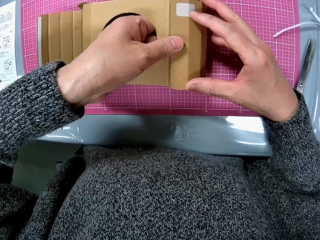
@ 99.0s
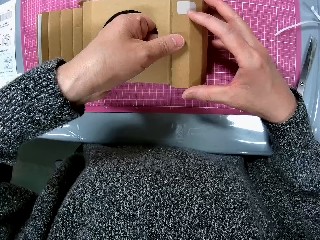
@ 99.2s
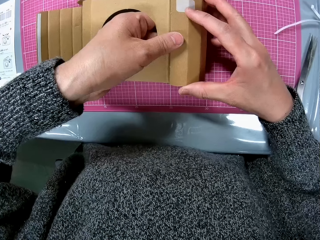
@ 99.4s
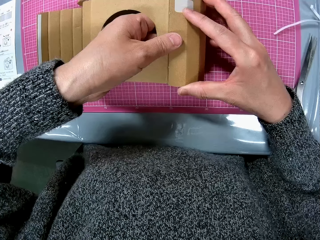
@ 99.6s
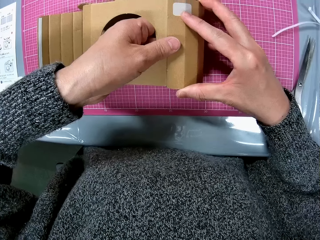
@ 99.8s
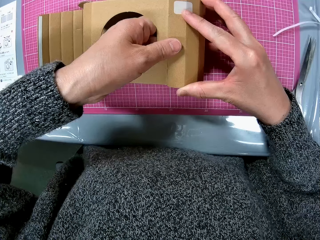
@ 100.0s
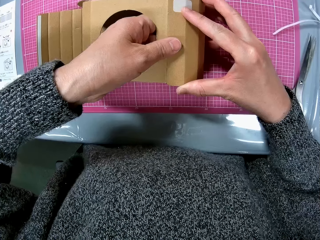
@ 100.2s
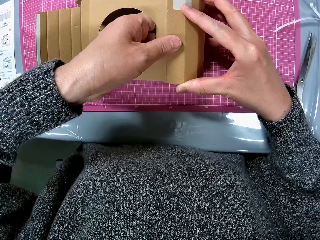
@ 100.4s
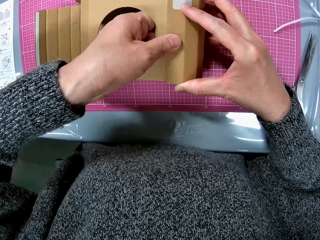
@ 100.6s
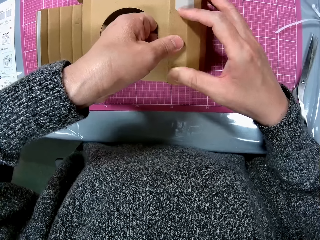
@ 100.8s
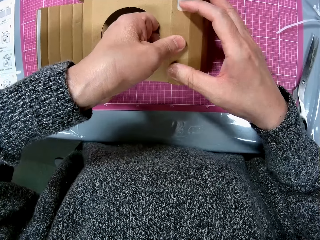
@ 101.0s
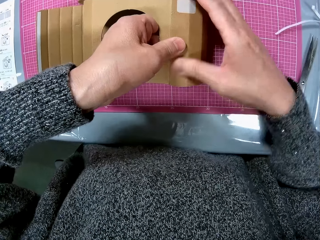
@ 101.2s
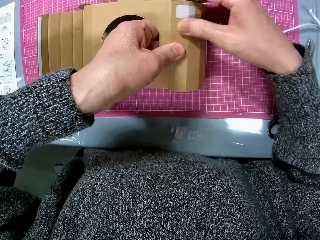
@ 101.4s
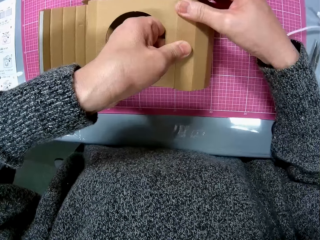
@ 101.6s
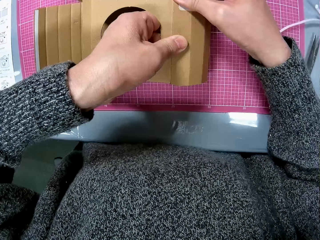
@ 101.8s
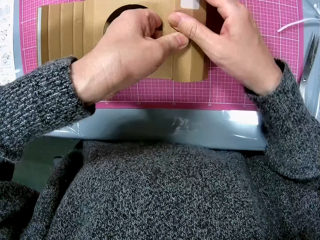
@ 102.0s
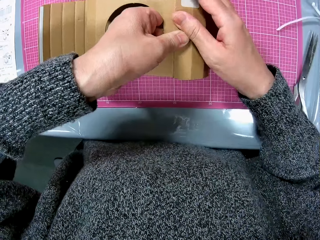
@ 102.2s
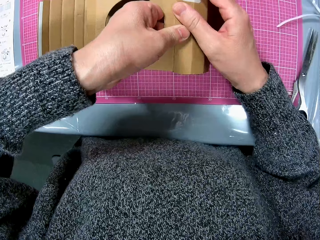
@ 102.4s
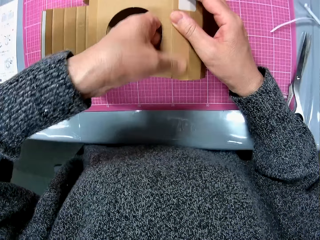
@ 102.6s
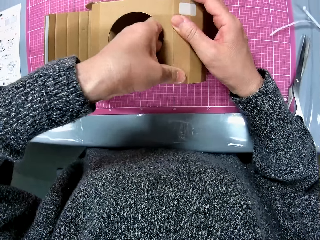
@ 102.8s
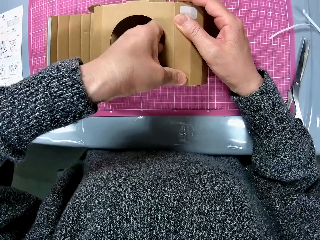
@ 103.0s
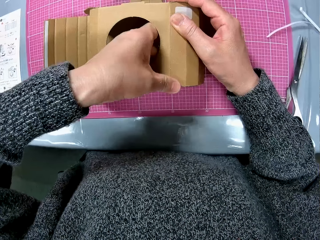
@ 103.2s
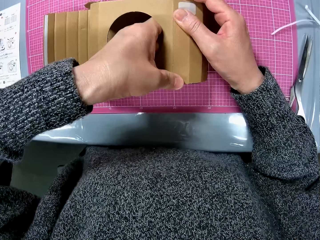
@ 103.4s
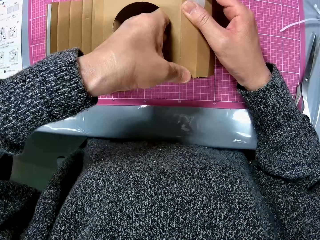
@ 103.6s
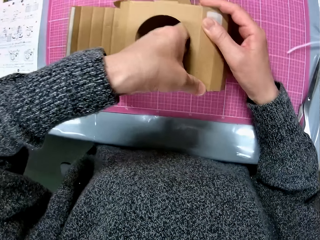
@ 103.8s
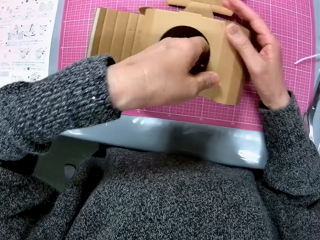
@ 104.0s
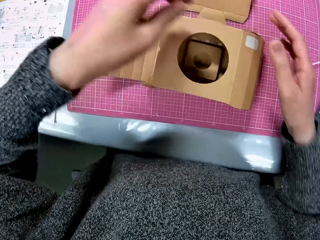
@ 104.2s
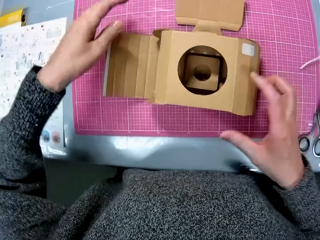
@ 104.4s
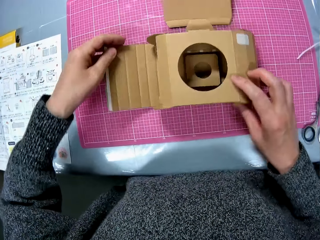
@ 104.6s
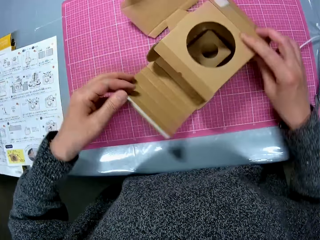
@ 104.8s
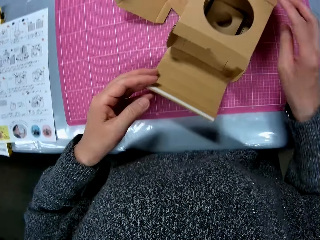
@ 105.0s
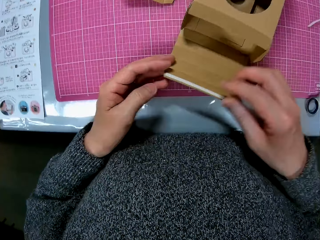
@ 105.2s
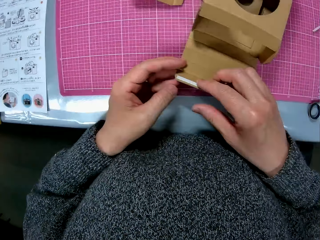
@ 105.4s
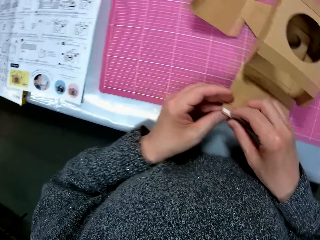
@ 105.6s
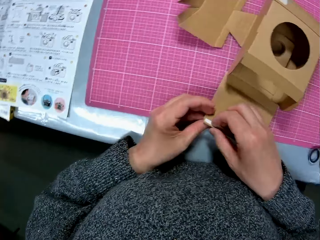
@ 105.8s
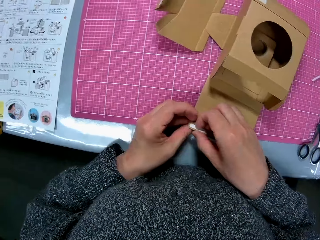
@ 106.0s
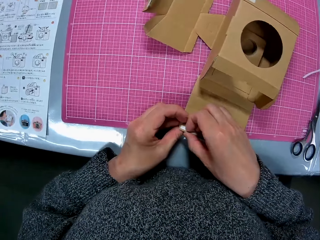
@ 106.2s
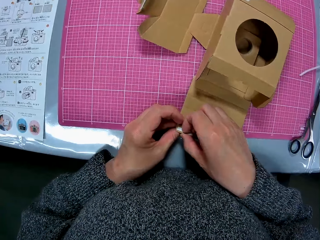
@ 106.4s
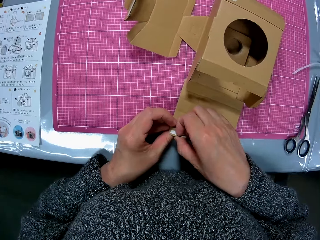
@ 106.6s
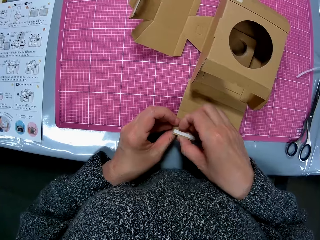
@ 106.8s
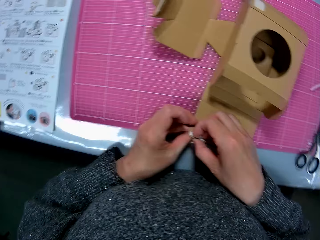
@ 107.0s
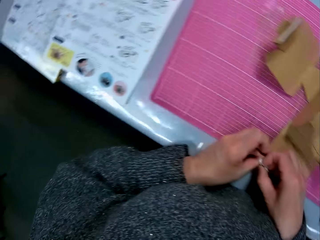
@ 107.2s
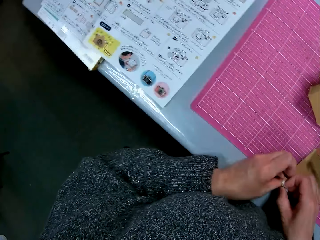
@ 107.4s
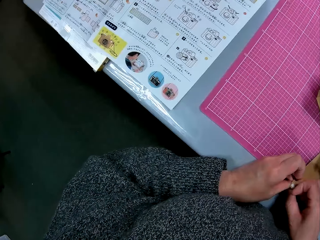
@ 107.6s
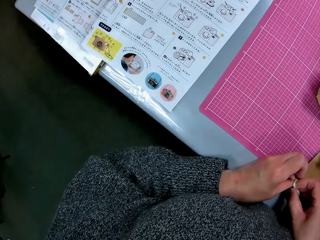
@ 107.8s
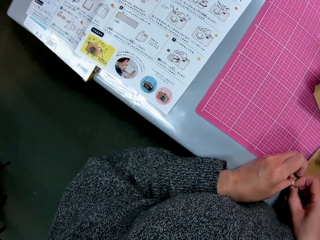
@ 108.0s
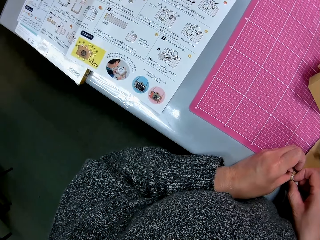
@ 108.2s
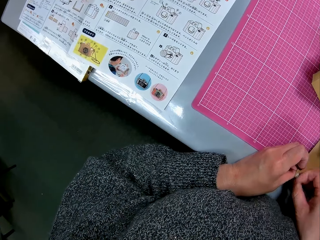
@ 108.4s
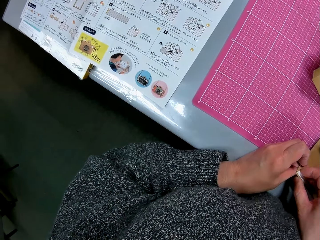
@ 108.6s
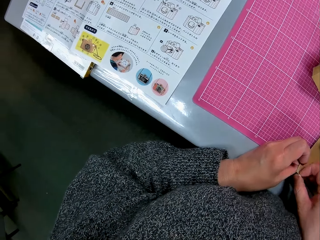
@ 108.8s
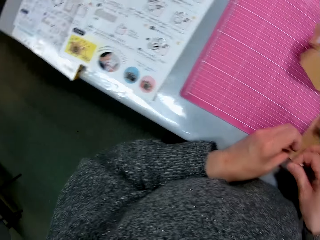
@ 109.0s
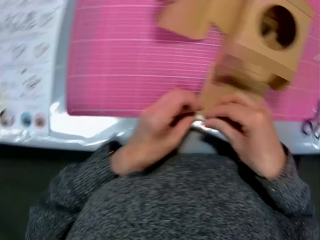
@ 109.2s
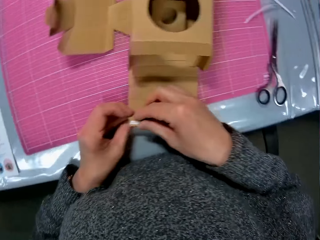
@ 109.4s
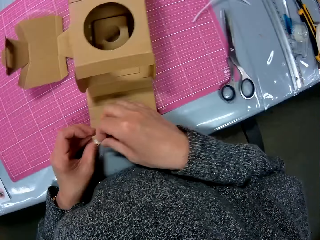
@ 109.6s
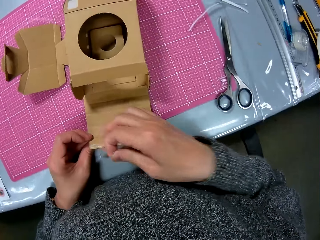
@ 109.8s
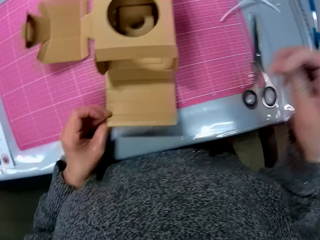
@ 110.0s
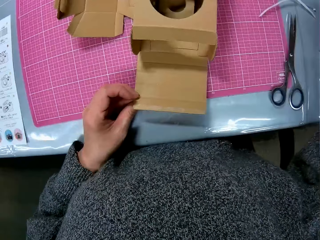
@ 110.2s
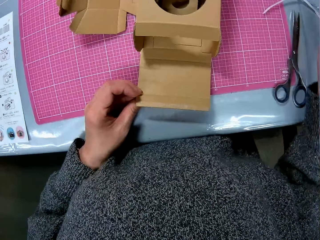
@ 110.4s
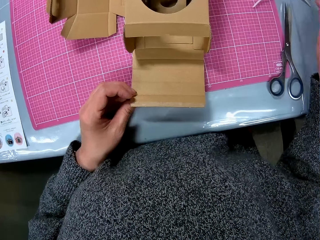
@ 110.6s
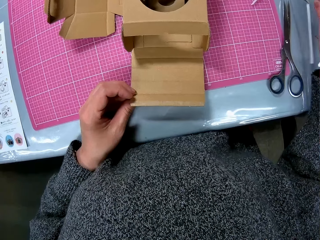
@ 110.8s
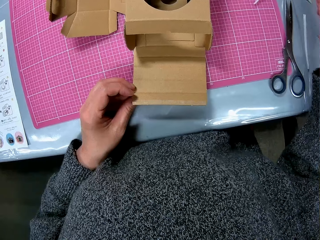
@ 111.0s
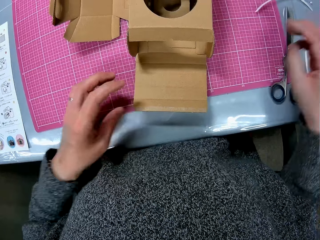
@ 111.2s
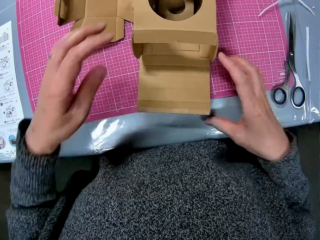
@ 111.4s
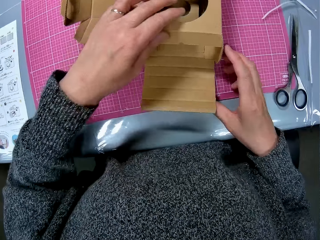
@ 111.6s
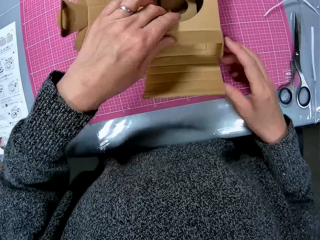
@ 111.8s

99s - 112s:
The camera wearer turns the cardboard on the cutting sheet. They glance at the instruction manual, peel off a white double-sided tape from a tip of the cardboard, and place the white tape on the table.

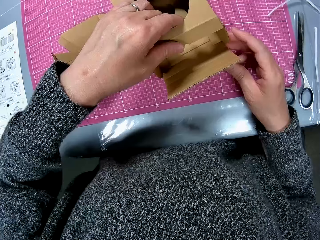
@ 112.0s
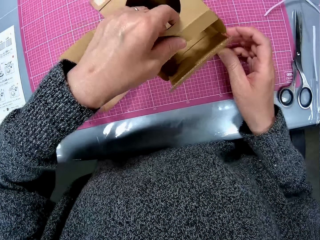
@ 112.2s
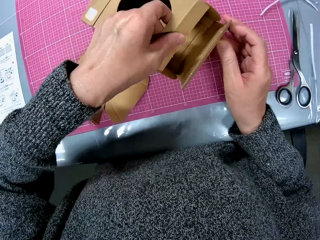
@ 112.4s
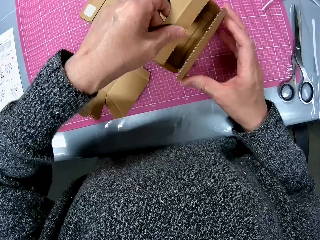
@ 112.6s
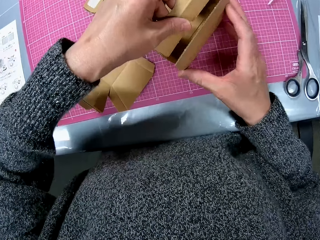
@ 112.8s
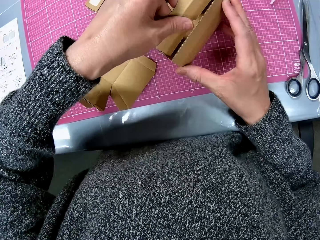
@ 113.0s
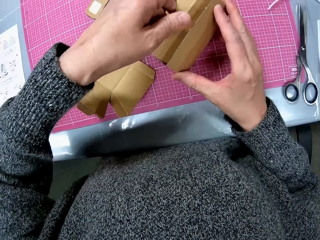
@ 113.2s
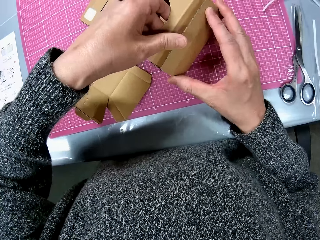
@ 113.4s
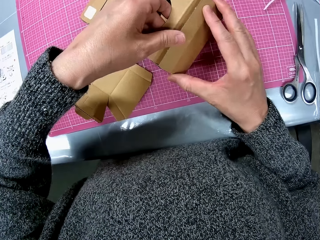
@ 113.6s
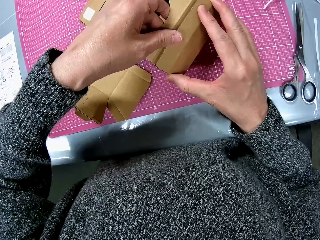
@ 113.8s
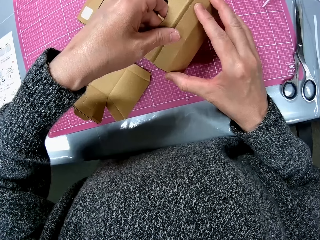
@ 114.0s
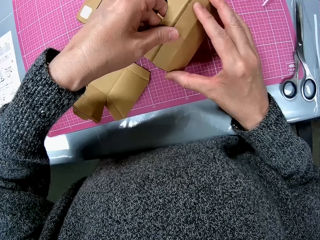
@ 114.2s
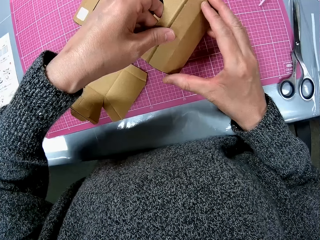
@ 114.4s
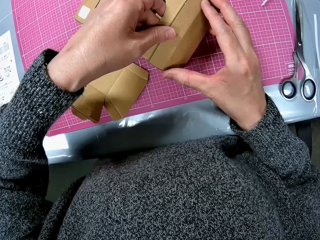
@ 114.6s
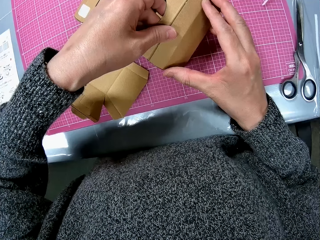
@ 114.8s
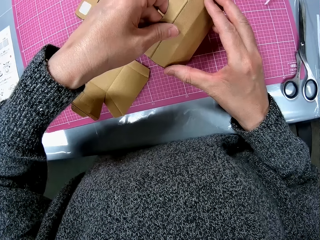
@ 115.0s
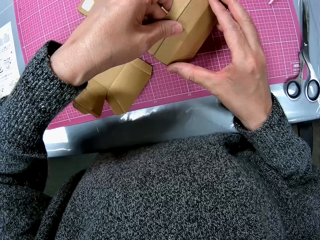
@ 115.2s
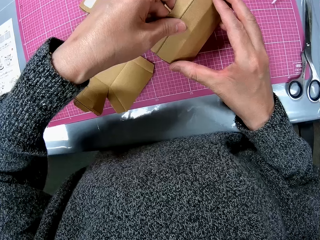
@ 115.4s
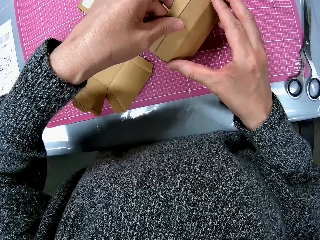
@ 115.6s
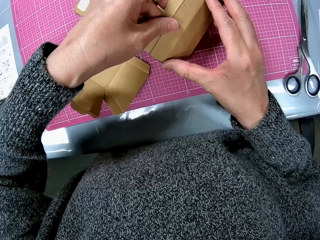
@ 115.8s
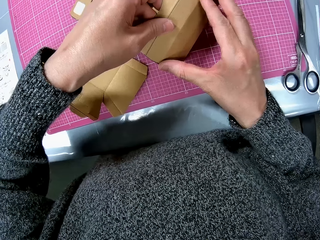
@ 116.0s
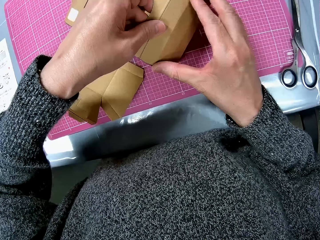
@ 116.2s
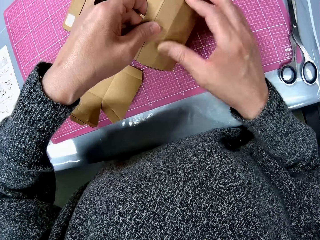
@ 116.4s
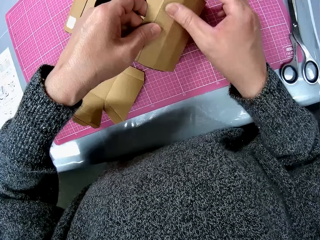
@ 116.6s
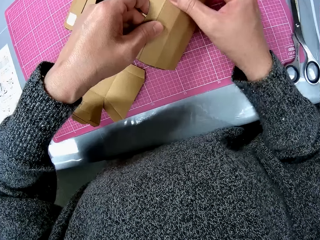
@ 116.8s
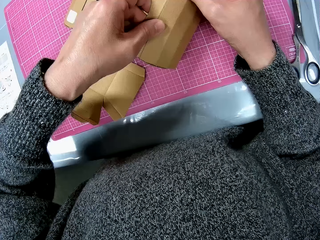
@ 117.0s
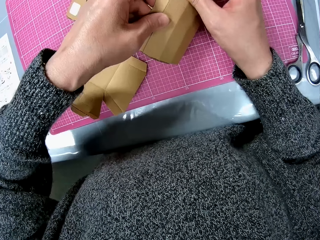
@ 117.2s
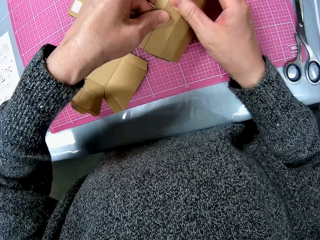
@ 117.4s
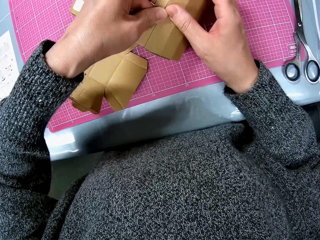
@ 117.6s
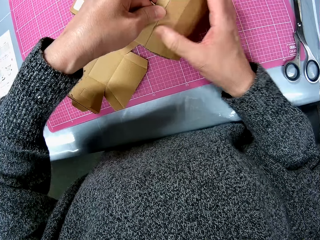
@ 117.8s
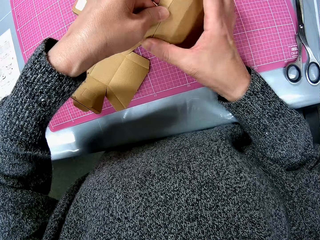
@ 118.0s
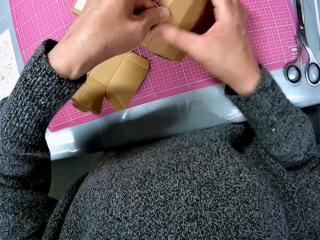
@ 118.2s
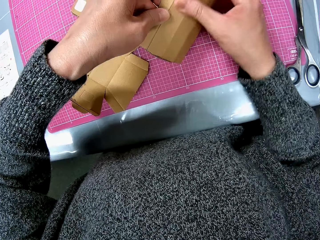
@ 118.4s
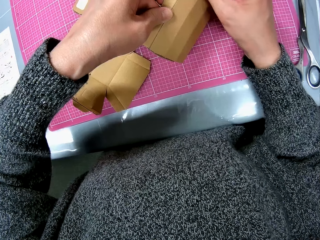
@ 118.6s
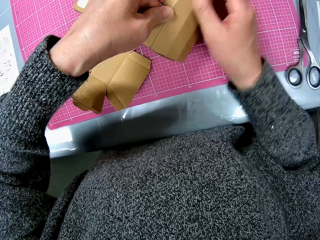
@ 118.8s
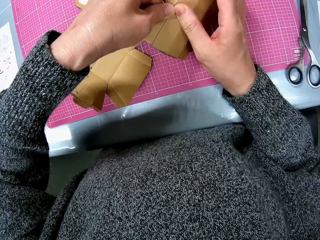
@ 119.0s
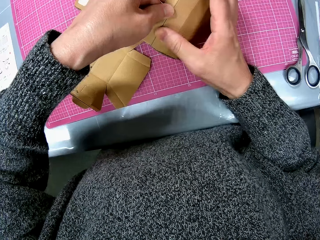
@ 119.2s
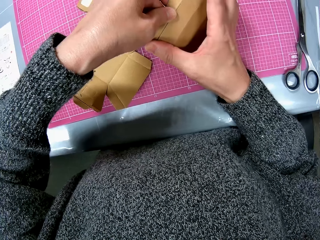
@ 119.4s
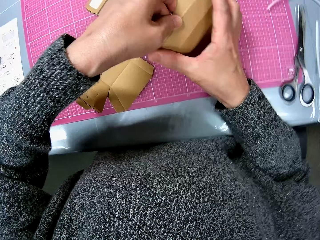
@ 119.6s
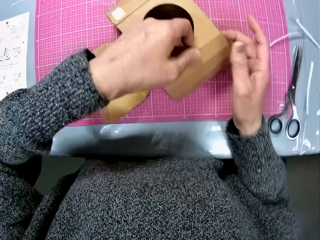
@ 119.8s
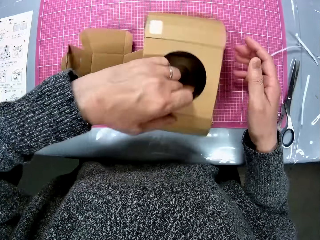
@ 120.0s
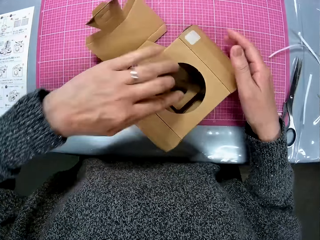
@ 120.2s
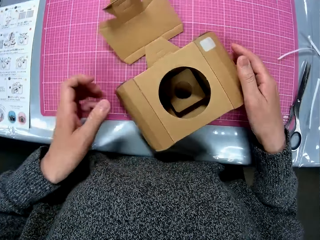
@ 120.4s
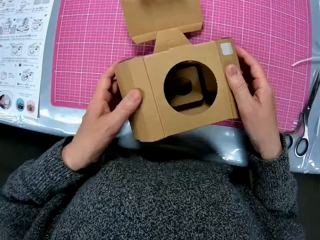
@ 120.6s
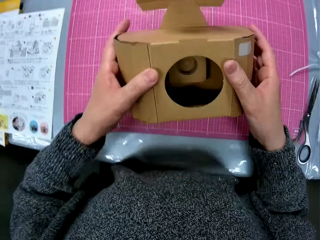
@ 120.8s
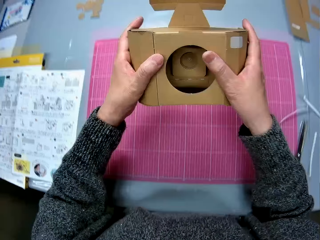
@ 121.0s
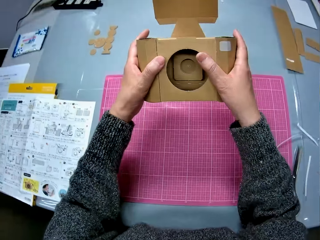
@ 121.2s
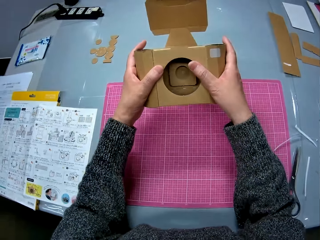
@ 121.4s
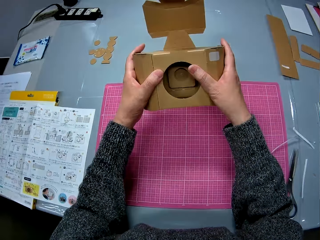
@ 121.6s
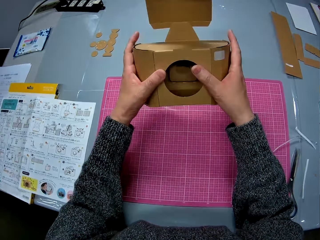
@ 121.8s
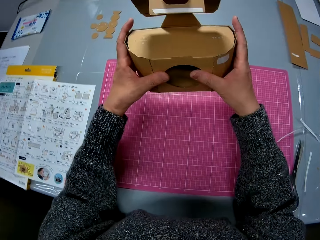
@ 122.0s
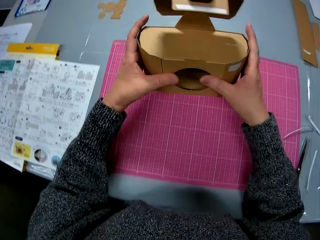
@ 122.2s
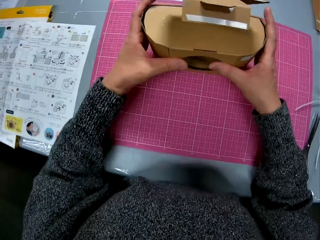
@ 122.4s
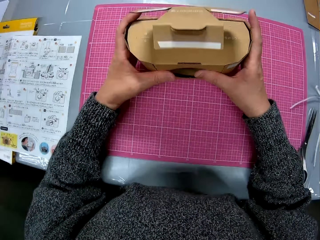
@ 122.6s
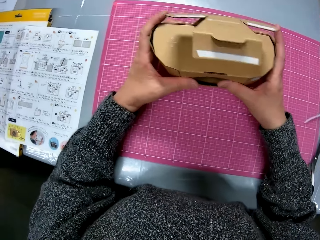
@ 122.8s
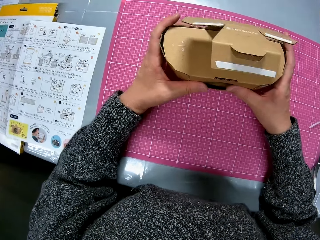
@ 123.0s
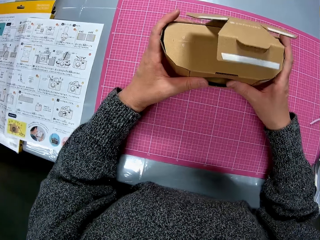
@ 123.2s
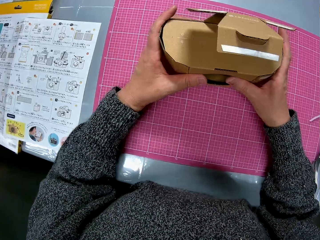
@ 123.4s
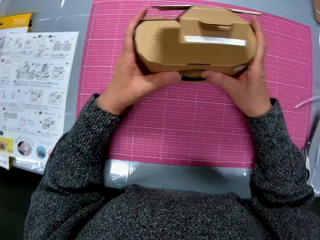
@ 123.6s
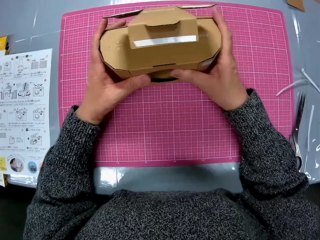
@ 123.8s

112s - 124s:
The camera wearer folds the cardboard, fixes the cardboard camera model, and glues the tip of the cardboard to the cardboard. They turn the cardboard on the cutting sheet, raise the cardboard from the cutting sheet, and look at the cardboard camera model.
